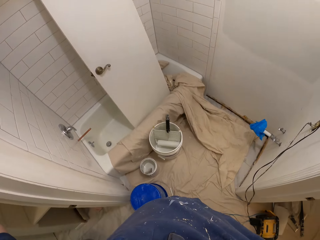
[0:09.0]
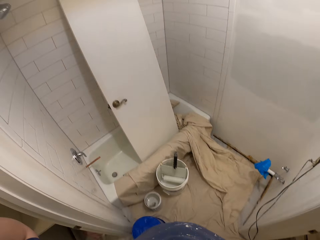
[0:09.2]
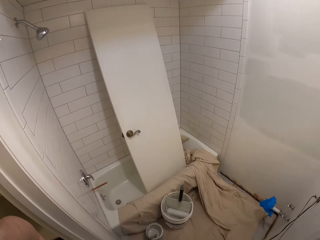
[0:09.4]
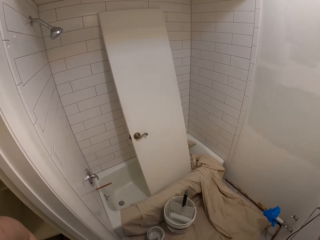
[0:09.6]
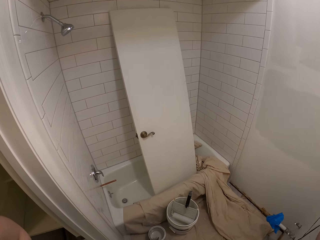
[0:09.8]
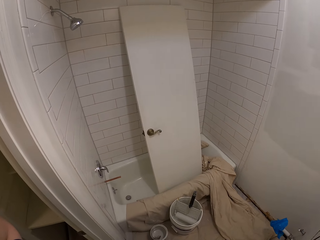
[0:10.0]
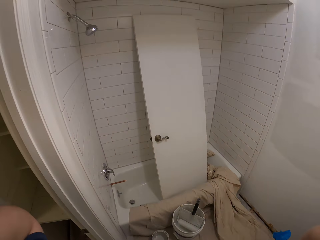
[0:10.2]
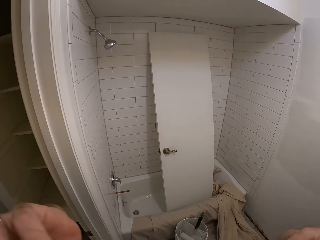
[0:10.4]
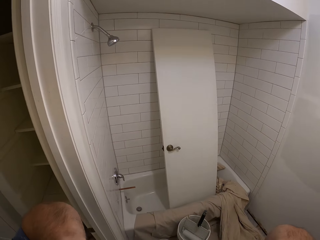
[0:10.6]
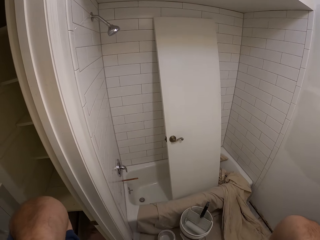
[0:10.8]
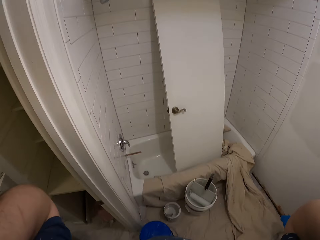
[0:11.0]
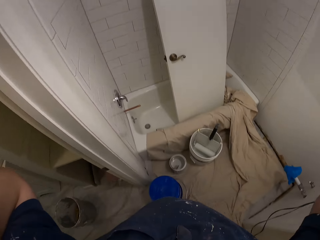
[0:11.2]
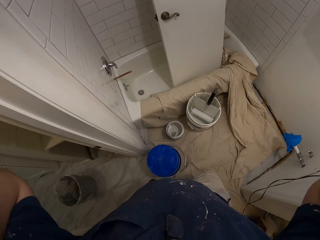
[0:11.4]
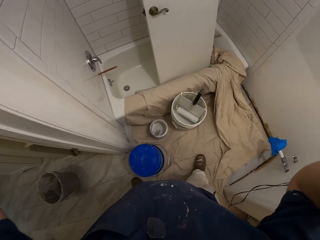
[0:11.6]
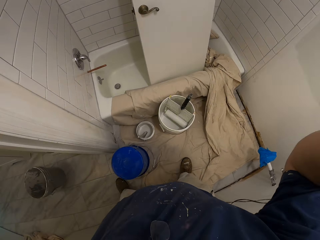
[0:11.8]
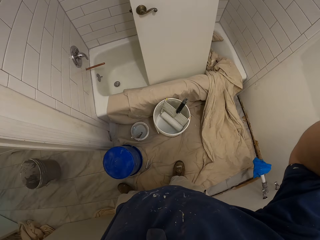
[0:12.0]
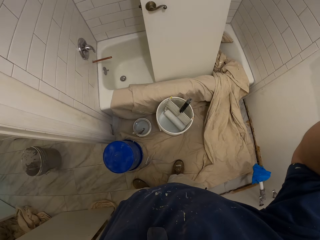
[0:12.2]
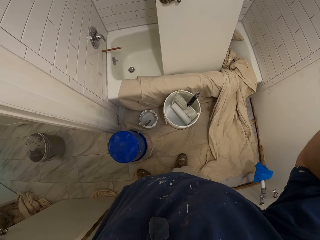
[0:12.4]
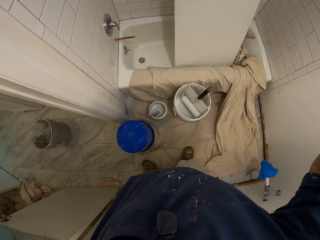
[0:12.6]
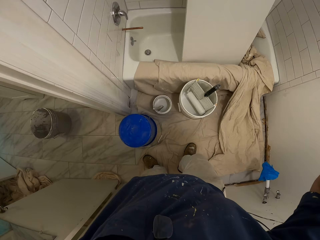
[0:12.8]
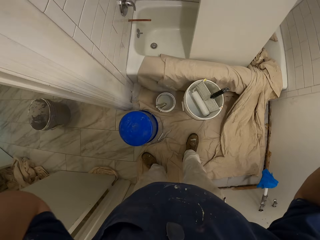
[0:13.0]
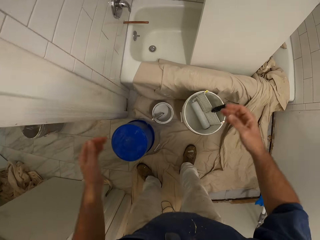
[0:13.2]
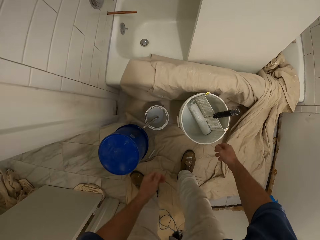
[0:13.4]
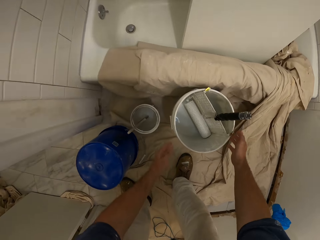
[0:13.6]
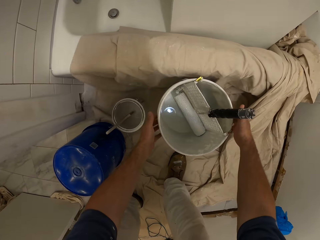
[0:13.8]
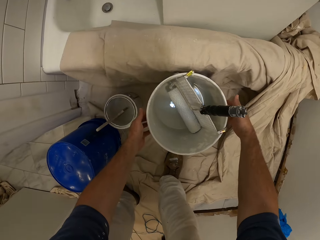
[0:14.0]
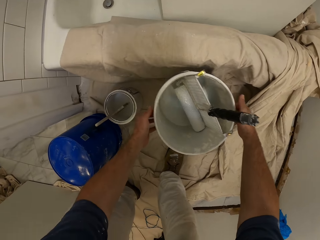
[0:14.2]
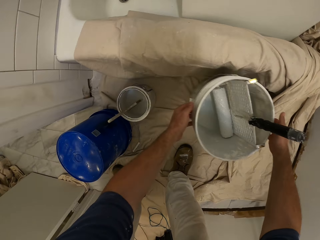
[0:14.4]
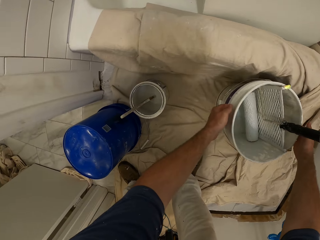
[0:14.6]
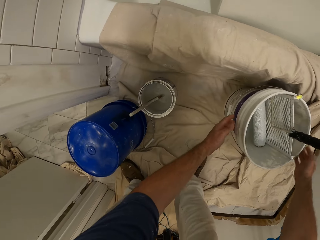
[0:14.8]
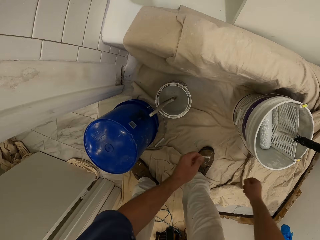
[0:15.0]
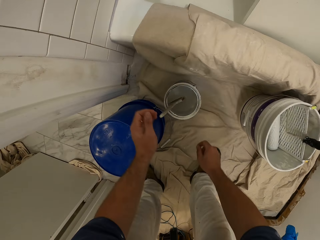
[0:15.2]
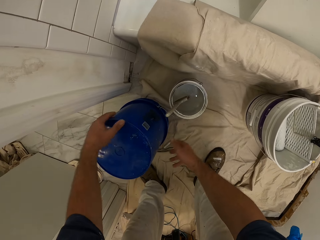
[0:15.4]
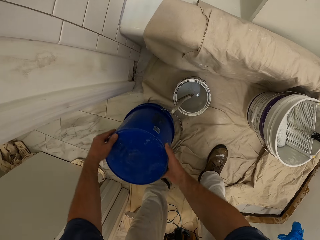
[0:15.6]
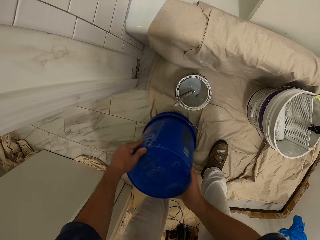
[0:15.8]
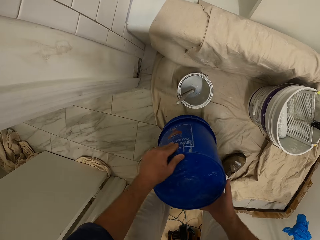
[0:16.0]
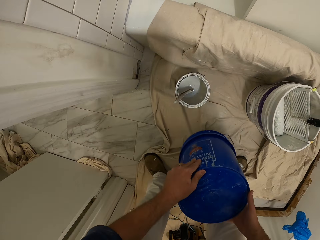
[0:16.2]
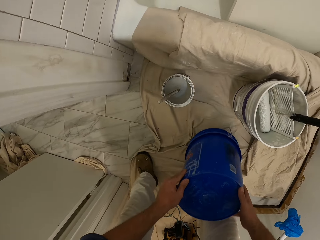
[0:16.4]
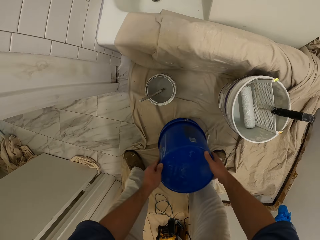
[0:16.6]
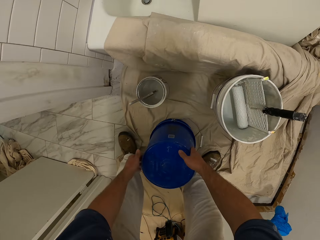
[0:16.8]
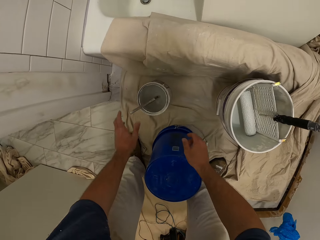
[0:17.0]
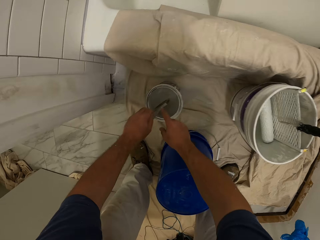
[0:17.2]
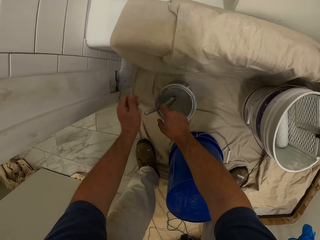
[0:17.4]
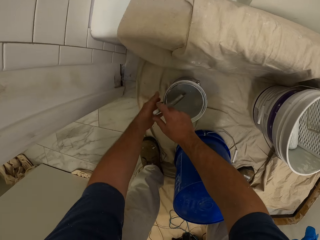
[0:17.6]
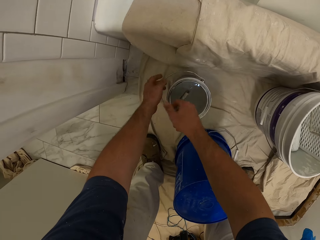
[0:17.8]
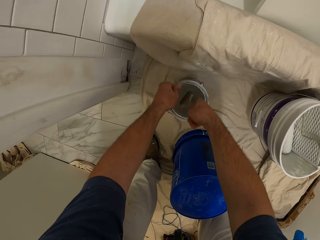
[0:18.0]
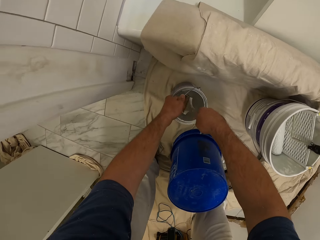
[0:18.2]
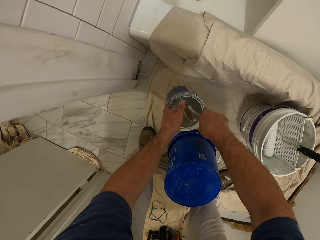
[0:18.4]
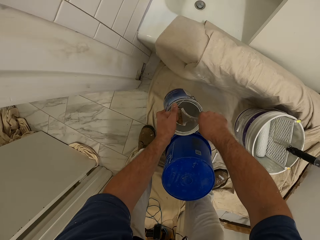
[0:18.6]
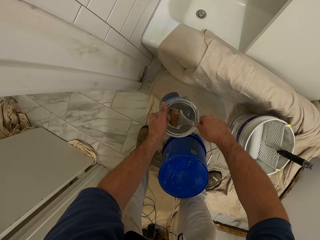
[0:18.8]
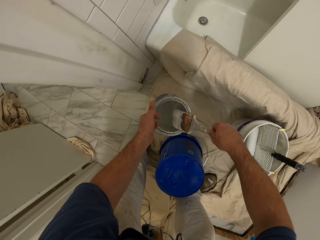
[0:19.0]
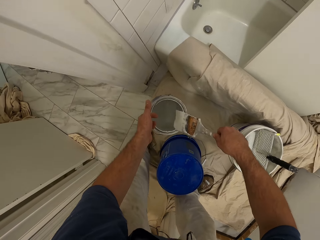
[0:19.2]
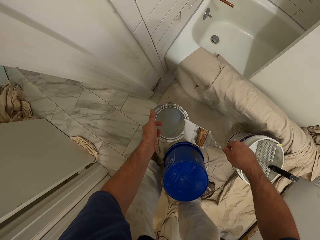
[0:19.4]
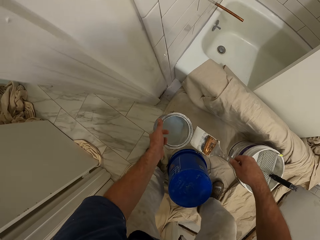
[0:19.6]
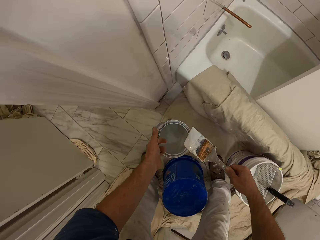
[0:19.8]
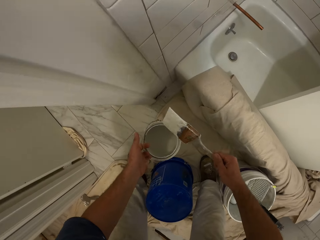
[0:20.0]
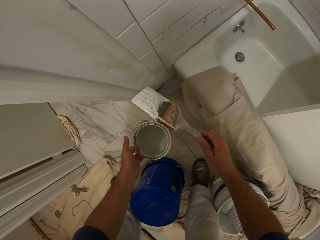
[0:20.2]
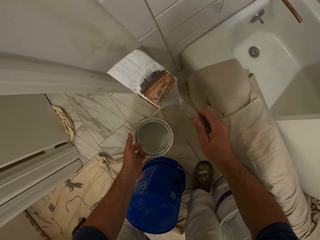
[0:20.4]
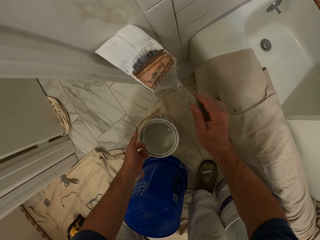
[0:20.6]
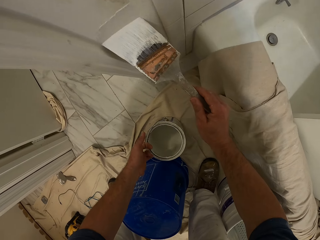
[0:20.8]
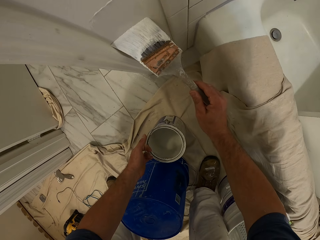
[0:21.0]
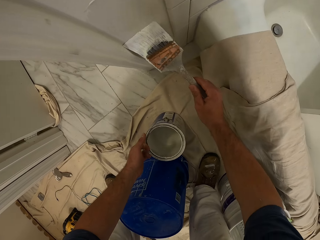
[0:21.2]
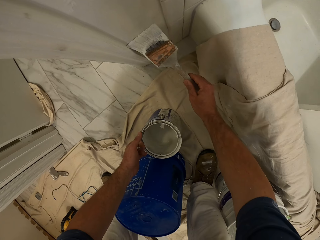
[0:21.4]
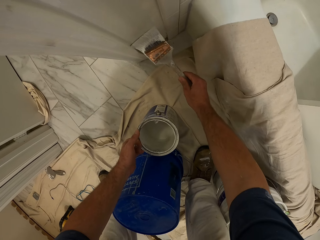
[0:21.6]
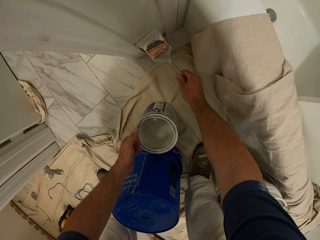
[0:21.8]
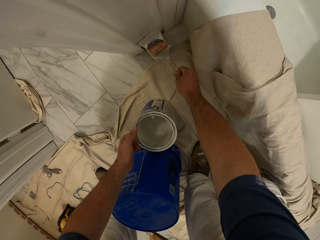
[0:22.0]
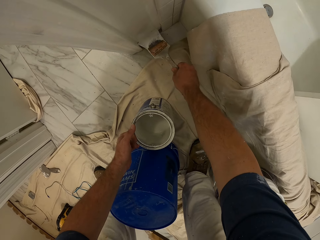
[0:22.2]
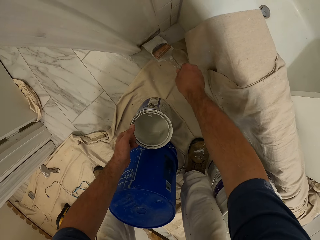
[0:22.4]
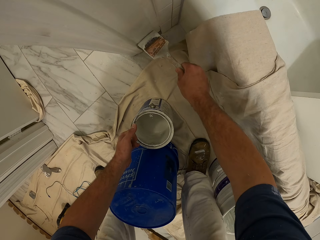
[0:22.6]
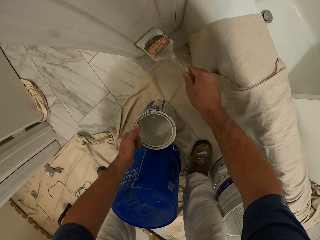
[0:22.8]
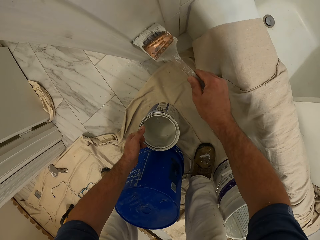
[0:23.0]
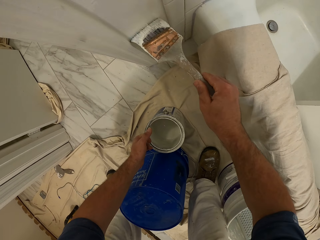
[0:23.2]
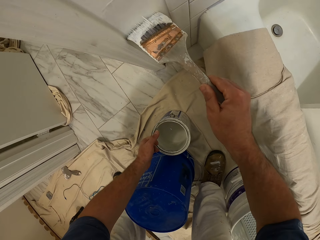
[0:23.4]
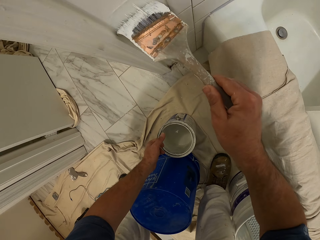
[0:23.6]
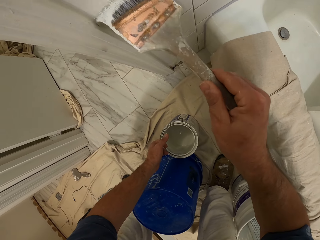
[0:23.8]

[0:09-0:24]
The camera wearer puts back his helmet camera. He takes a few steps closer to a paint bucket on the floor of the bathroom. He stares down. He bends towards the paint bucket in front of the bathtub. He moves the paint bucket a little bit to the right with both hands. He picks up an inverted bucket with both hands. He moves the bucket aside. He drops the inverted bucket closer to himself. He holds a paintbrush inside a paint container on the floor with his right hand. He picks up the paint container from the floor. He carries the paint container with his left hand. He removes the paintbrush from the paint container with his right hand. He moves closer to the bathroom wall. He paints the wall with the paintbrush in his right hand.

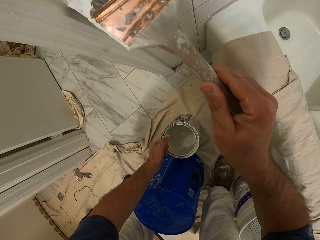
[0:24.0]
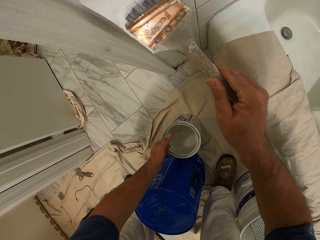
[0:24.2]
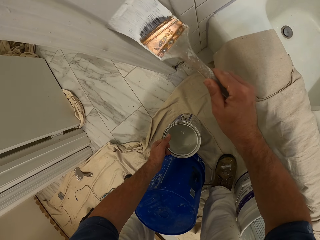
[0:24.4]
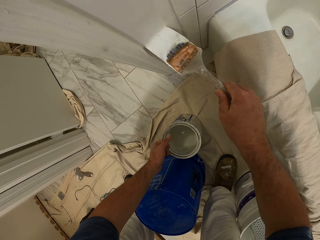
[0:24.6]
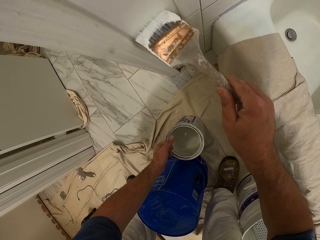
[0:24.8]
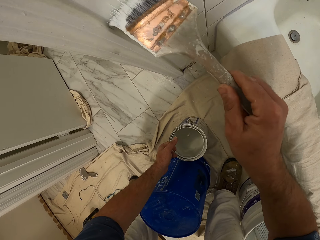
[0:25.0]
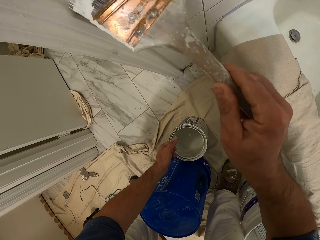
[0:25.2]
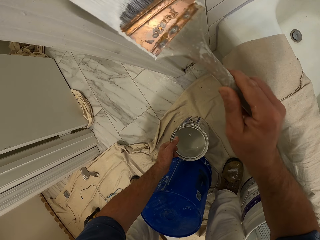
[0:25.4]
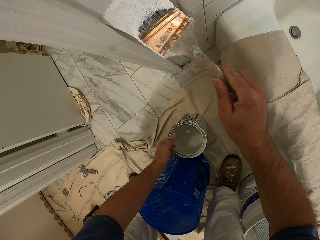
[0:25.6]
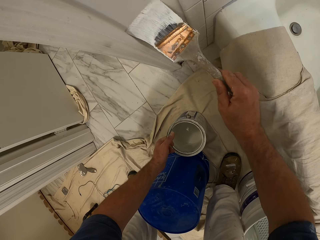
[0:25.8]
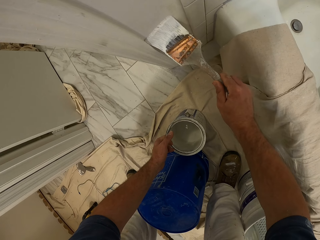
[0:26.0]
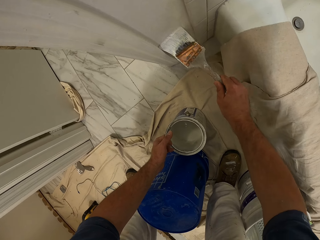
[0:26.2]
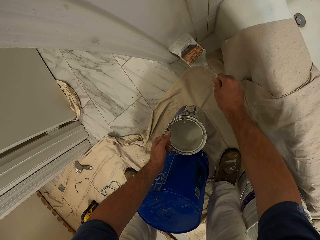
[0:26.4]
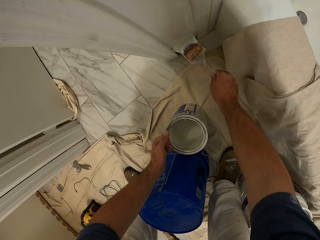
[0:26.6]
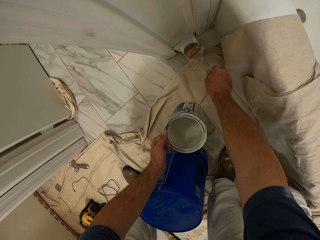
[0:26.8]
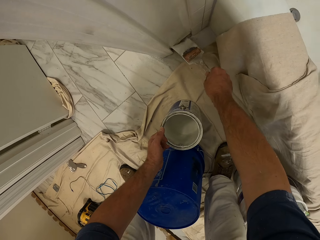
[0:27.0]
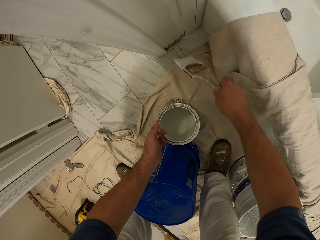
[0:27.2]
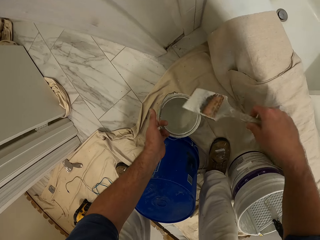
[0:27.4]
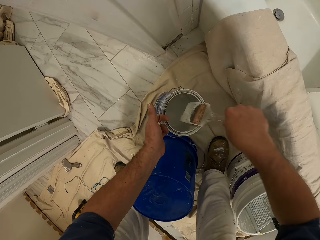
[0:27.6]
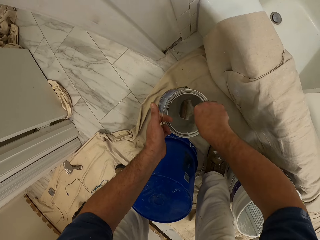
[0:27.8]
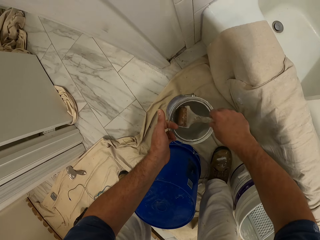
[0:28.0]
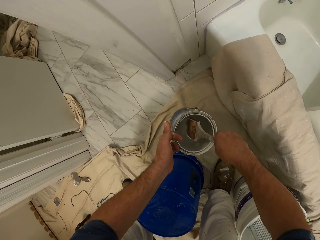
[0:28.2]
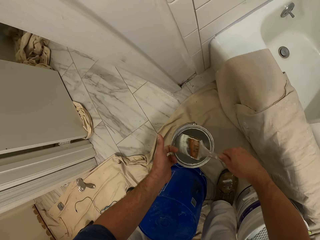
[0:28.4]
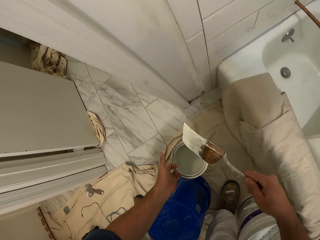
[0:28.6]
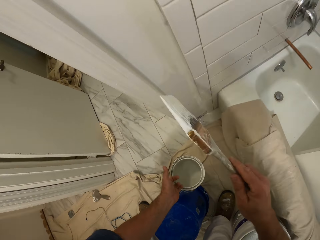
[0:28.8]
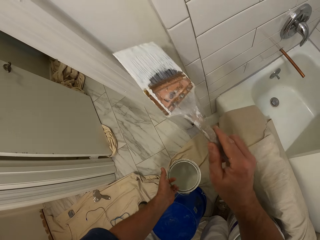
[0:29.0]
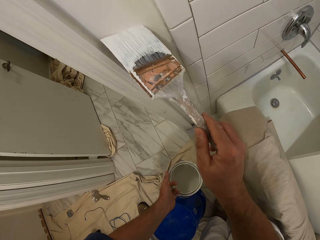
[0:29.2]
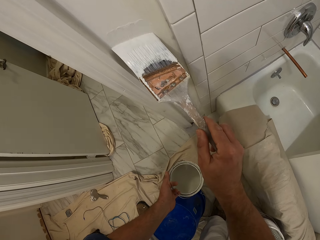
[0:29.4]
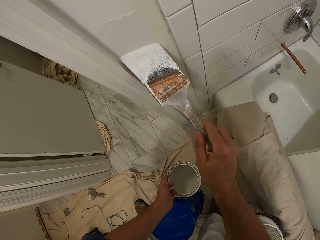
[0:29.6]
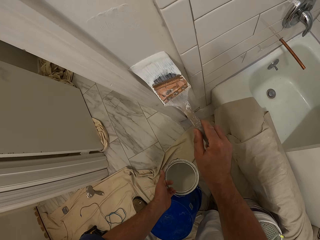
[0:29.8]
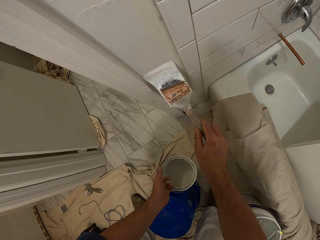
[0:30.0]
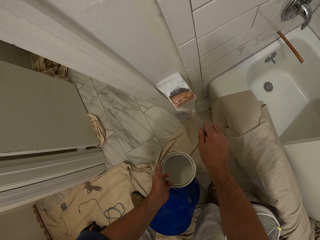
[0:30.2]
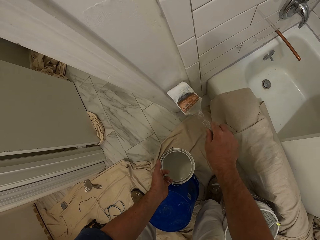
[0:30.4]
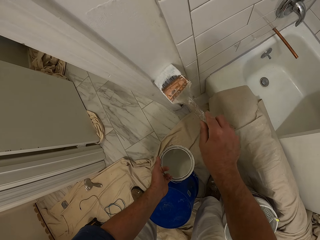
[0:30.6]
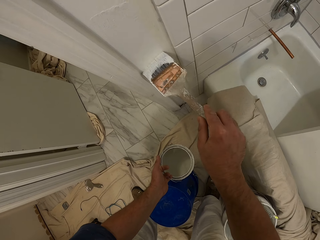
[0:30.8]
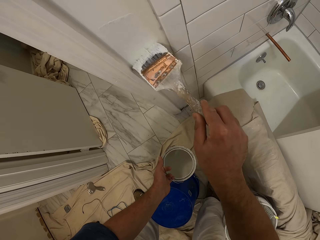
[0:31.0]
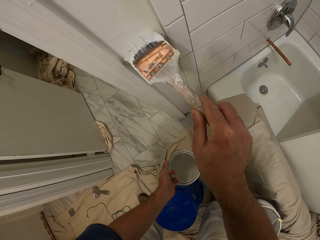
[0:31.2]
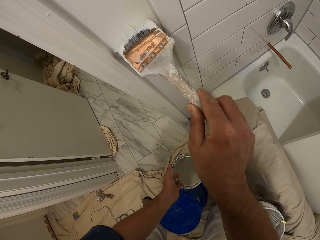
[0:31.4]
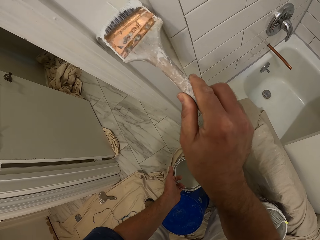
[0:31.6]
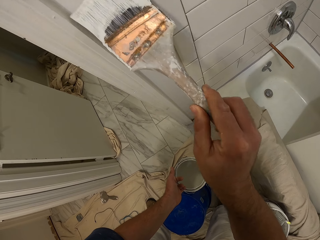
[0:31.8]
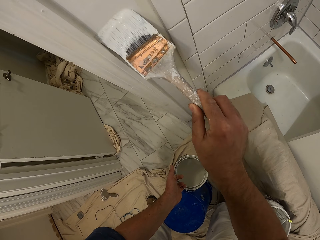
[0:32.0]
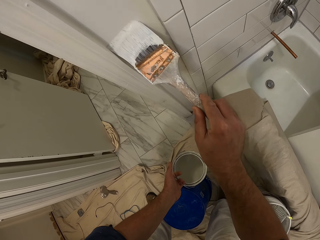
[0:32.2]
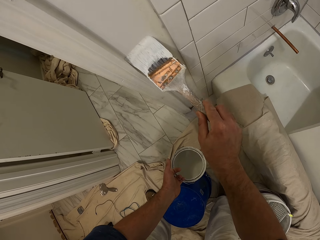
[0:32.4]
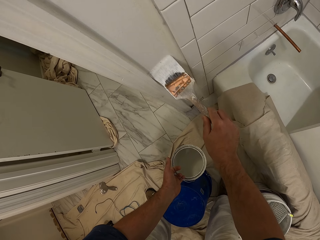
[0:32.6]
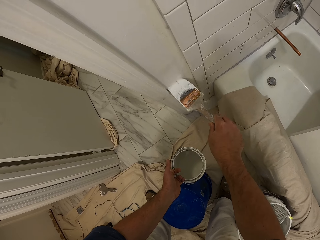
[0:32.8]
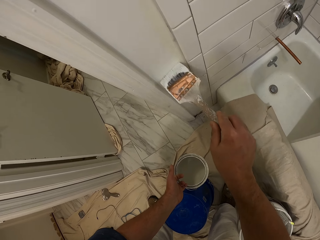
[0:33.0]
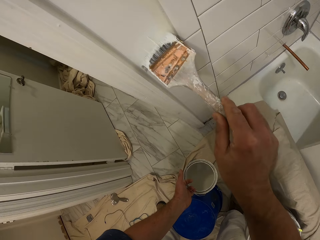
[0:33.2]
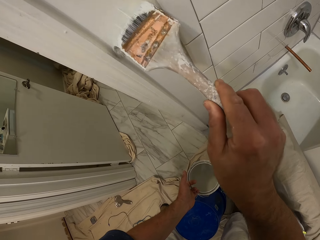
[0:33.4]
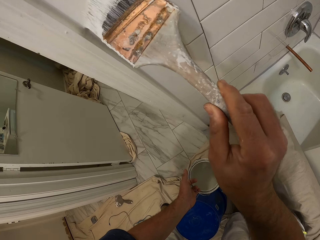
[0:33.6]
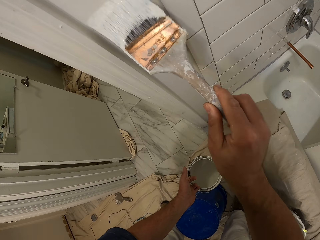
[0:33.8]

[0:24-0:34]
The camera wearer dips the paintbrush into the paint container in his left hand. He removes the paintbrush from inside the paint container. He paints the bathroom wall.
